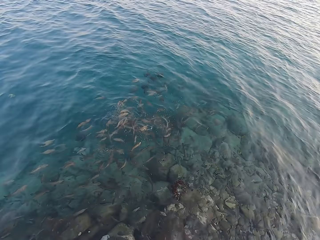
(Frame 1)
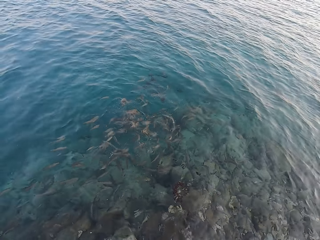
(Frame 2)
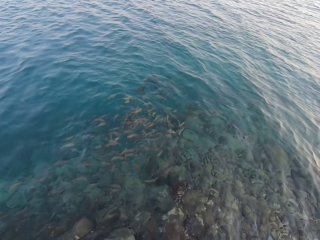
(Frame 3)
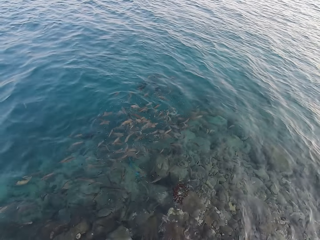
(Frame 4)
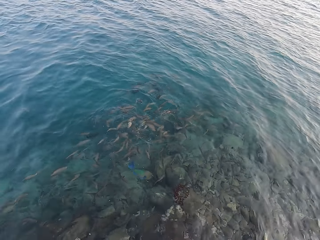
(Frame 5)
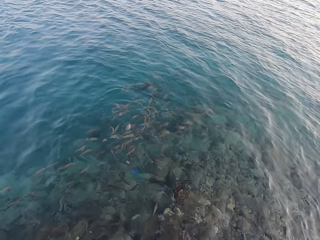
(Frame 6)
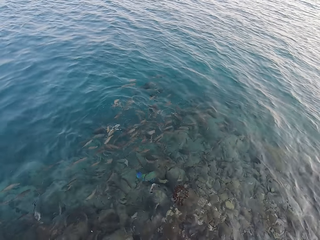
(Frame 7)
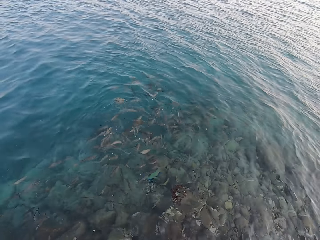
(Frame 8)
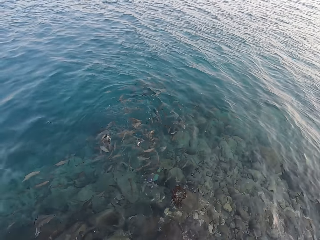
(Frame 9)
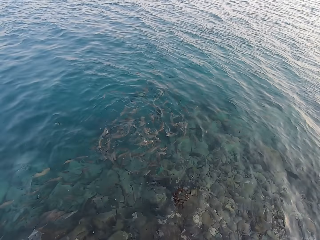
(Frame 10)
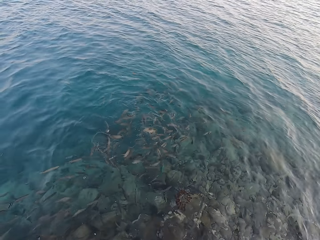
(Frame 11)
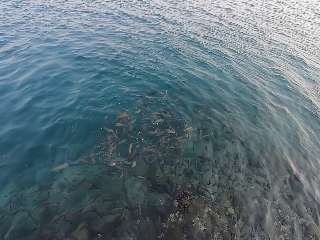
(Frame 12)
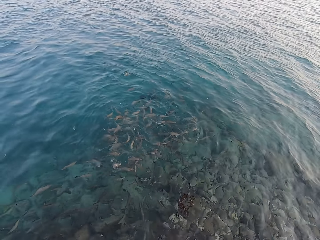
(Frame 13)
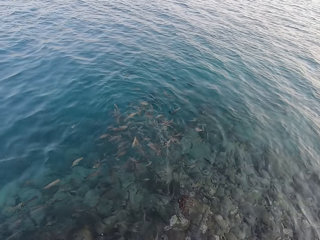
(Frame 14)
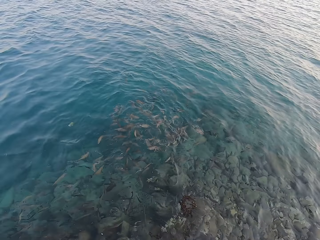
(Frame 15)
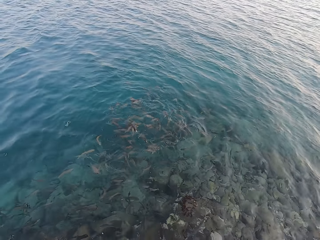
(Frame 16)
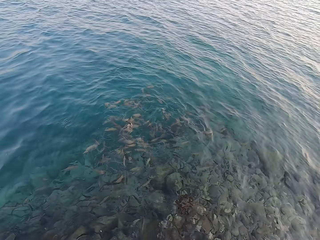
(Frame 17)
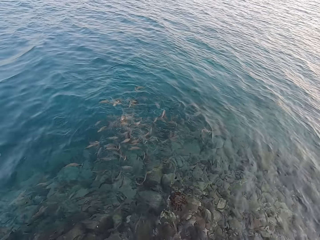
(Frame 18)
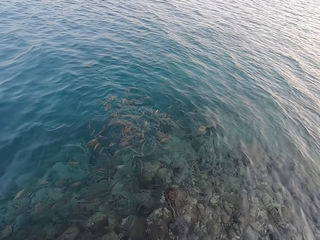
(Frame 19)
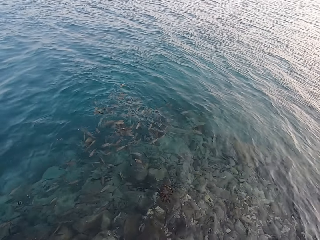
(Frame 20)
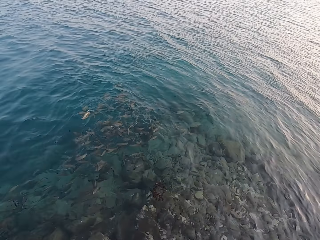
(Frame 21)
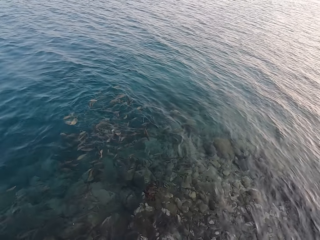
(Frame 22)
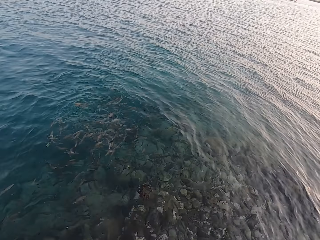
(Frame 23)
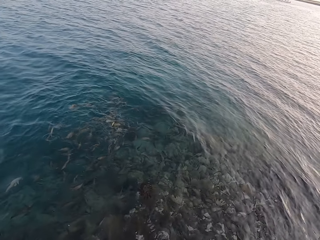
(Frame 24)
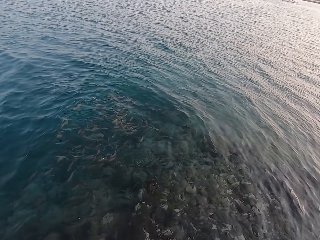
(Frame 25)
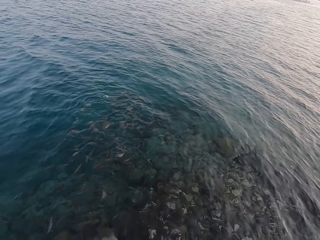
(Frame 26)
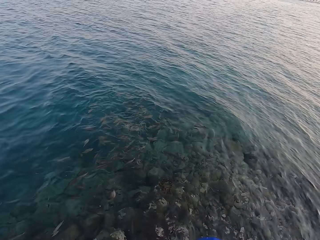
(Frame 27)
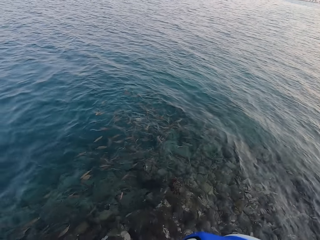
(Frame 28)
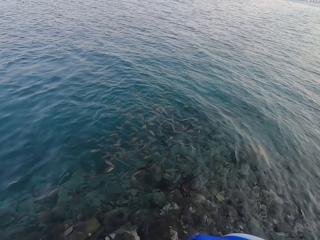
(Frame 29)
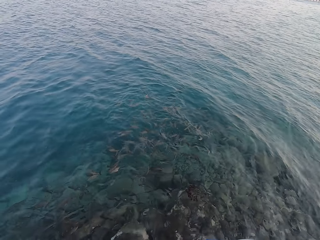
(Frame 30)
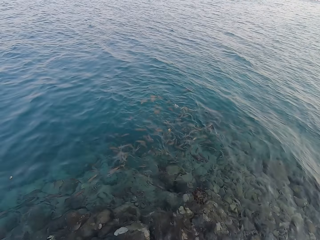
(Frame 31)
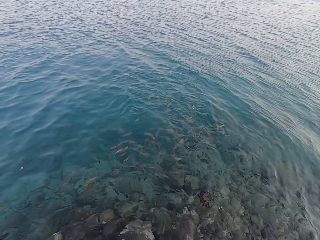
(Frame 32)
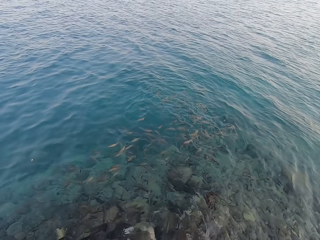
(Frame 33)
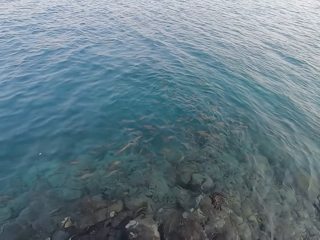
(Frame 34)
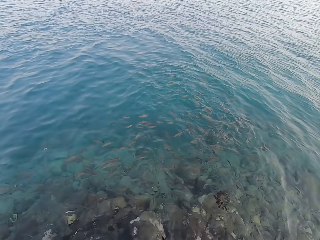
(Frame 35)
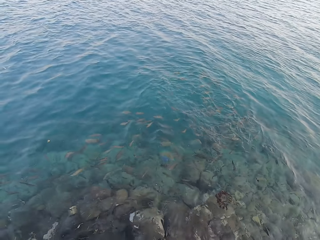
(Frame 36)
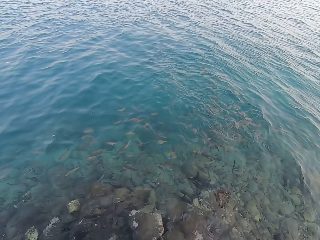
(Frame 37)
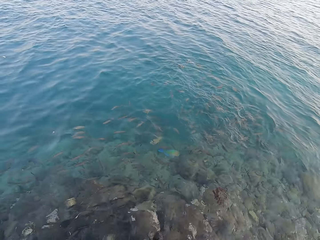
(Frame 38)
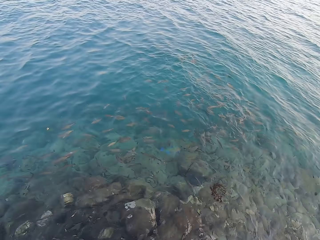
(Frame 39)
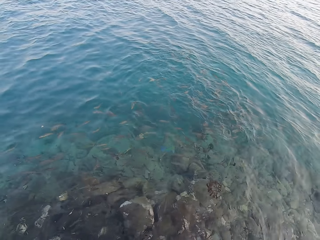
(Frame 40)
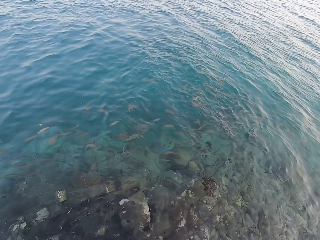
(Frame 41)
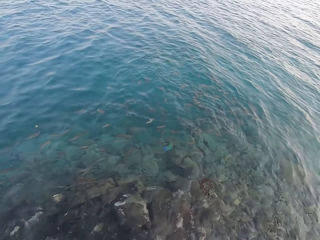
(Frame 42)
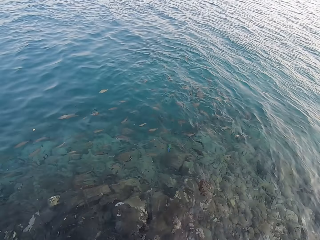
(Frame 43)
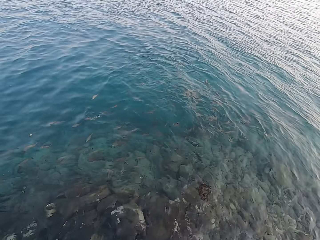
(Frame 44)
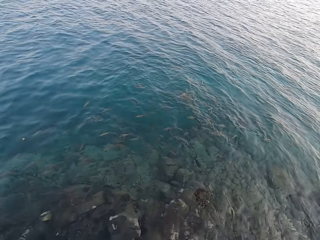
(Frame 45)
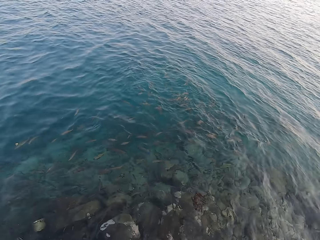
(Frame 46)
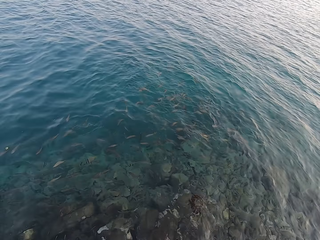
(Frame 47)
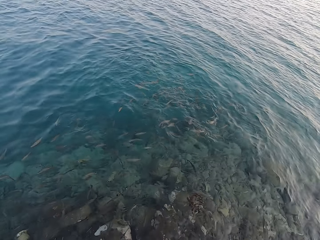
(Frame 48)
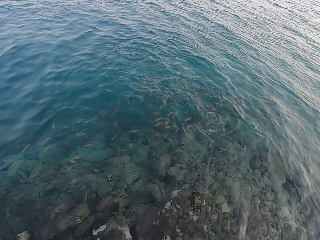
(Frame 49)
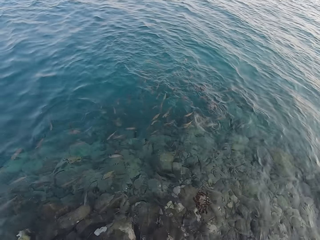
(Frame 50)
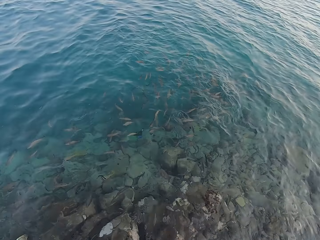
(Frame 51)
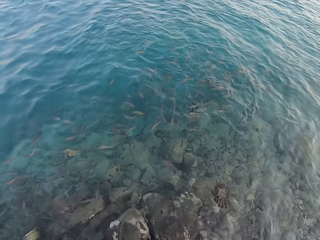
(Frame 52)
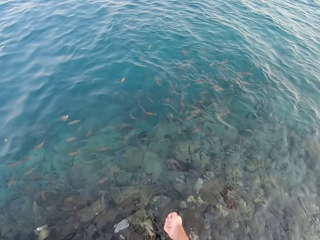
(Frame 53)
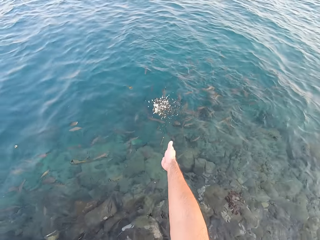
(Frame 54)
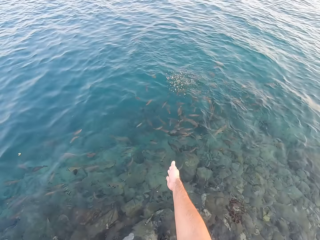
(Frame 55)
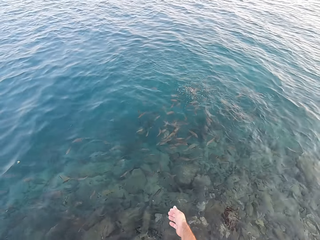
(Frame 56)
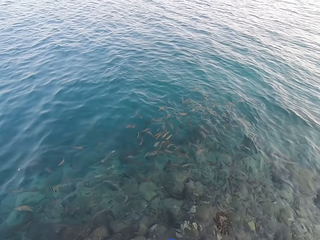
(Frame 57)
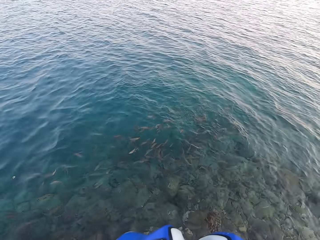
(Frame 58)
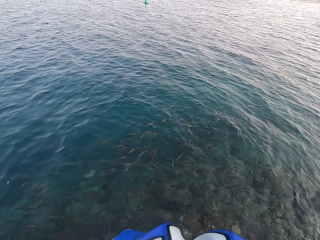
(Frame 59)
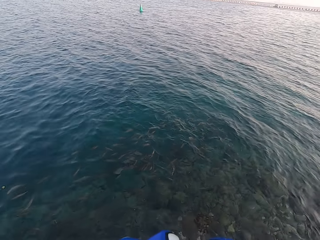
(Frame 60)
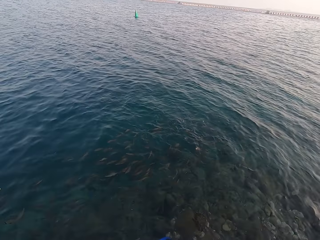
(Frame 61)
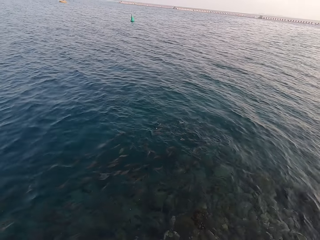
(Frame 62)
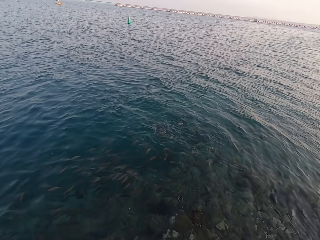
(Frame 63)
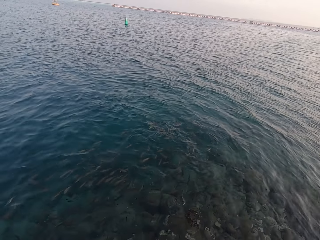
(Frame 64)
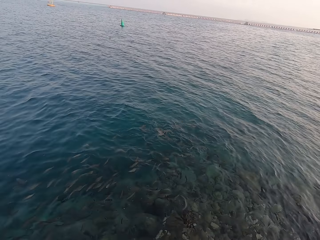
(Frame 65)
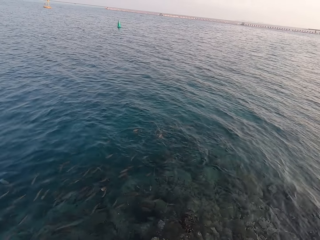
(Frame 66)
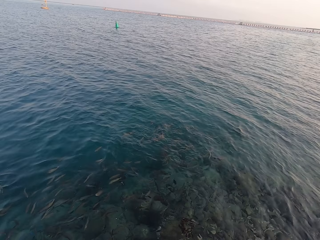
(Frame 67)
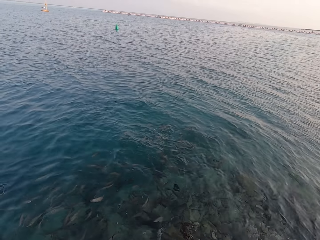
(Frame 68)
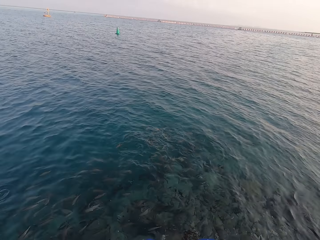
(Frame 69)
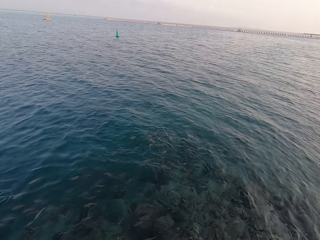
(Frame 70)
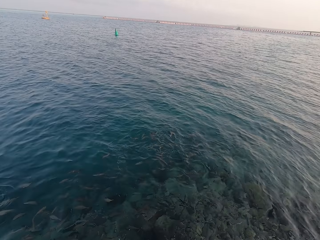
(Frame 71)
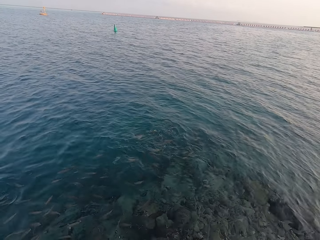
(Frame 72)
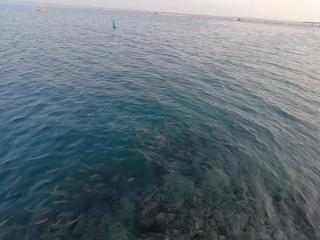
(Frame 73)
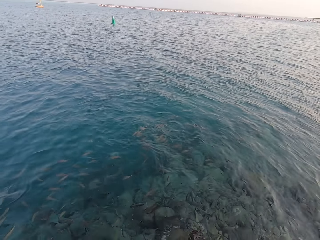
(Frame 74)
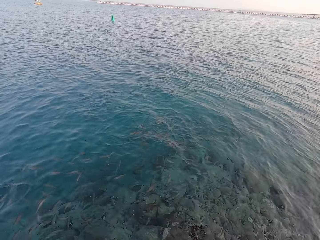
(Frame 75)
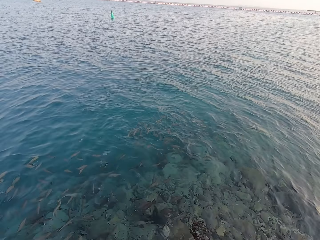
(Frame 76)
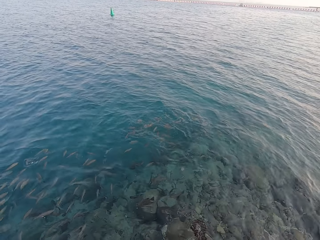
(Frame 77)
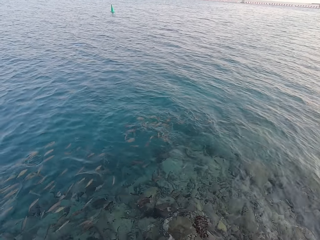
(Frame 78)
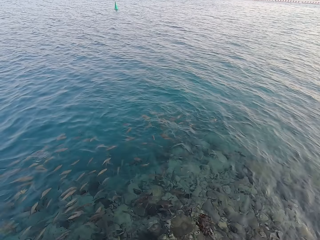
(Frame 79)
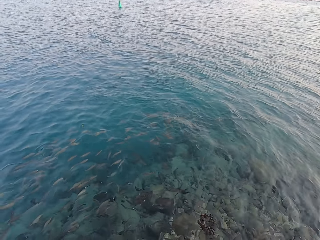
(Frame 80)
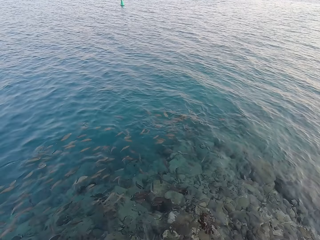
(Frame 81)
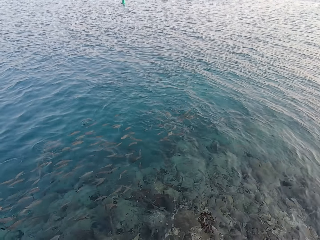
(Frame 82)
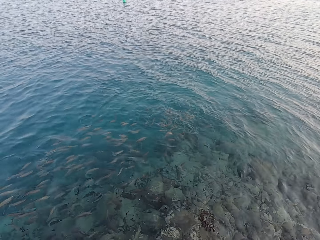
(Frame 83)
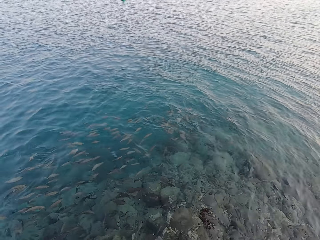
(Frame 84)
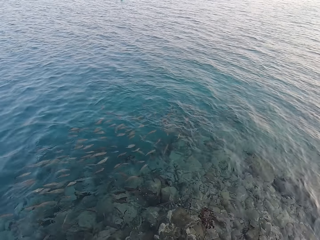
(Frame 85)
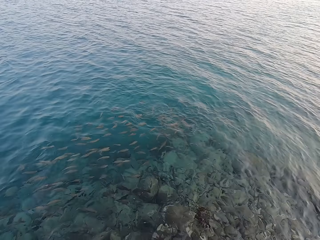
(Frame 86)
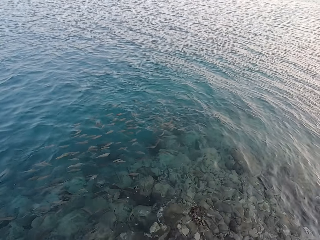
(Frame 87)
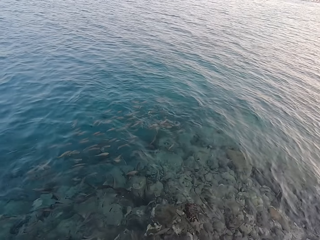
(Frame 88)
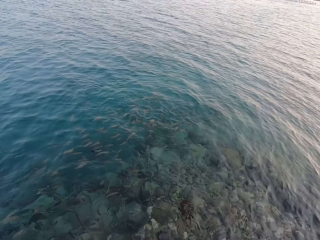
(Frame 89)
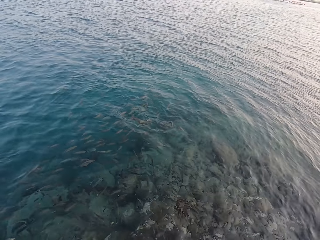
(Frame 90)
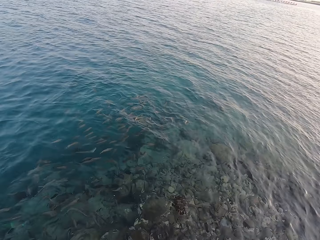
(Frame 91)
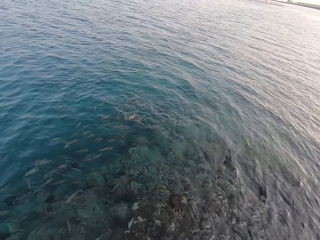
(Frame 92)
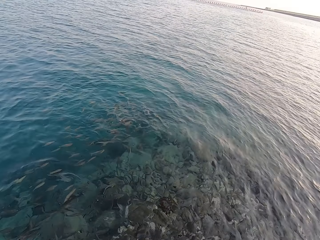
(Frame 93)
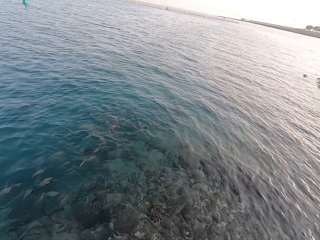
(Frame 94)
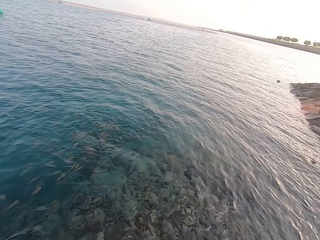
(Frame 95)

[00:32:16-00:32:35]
The camera wearer stares at the fish. They look around. They pour something into the water. They throw fish food in the water. They stare at the fish.

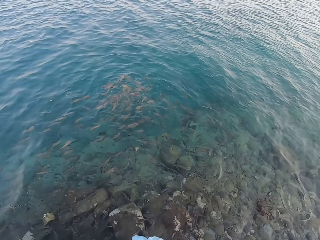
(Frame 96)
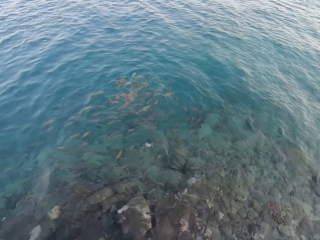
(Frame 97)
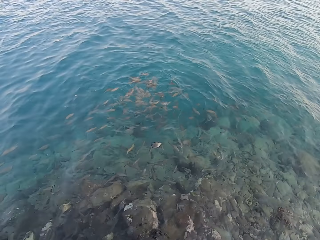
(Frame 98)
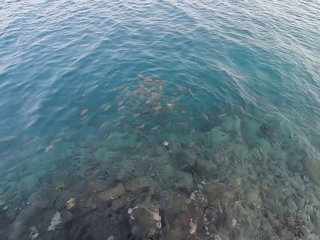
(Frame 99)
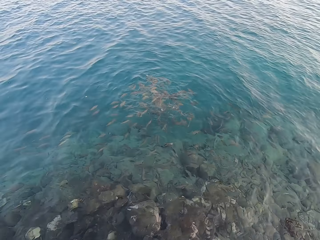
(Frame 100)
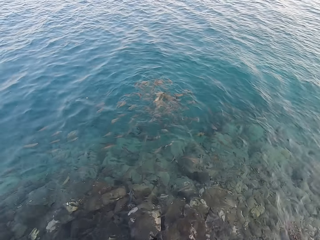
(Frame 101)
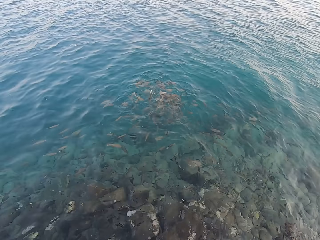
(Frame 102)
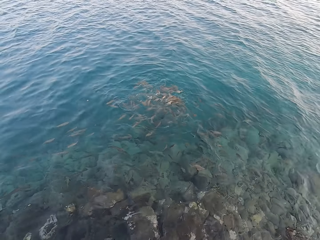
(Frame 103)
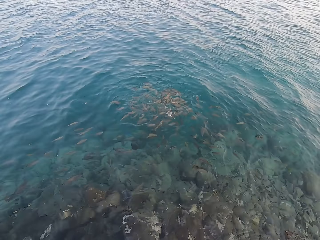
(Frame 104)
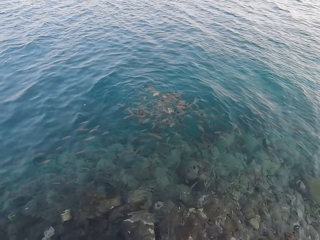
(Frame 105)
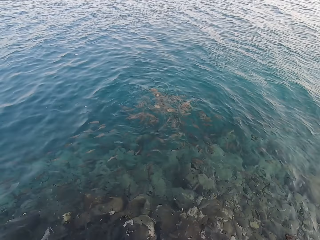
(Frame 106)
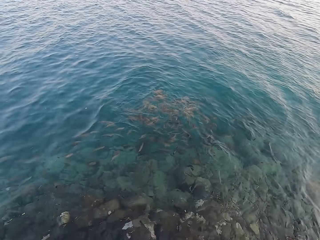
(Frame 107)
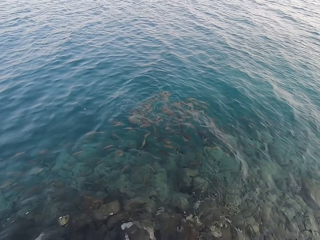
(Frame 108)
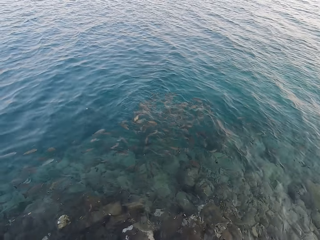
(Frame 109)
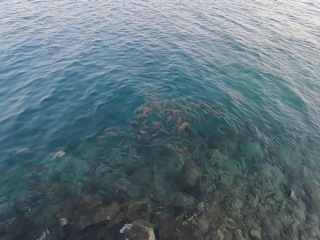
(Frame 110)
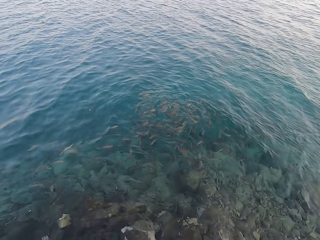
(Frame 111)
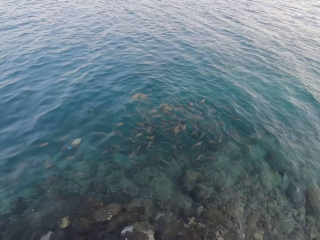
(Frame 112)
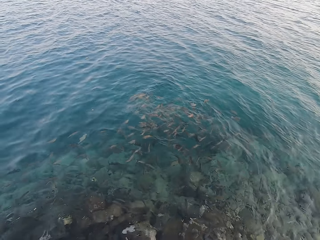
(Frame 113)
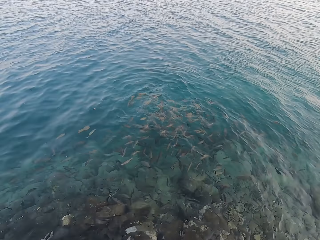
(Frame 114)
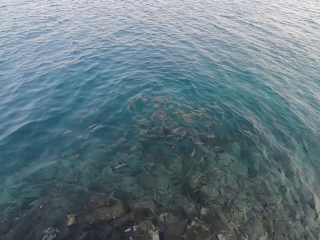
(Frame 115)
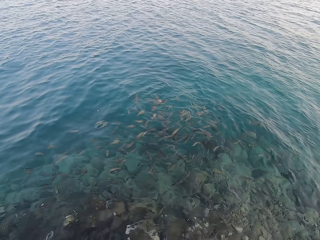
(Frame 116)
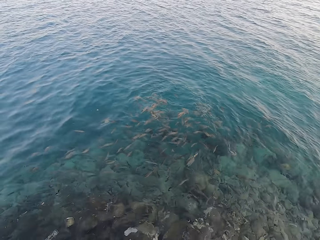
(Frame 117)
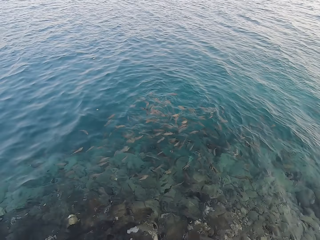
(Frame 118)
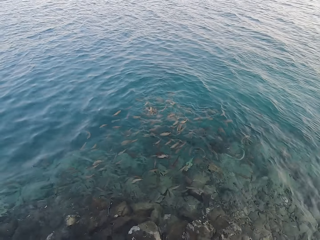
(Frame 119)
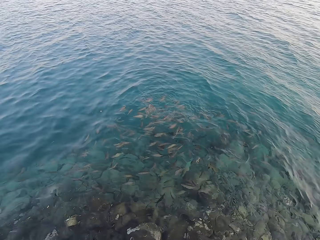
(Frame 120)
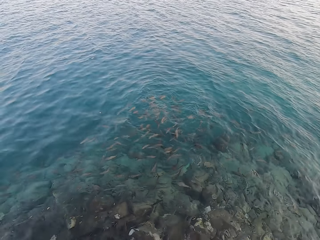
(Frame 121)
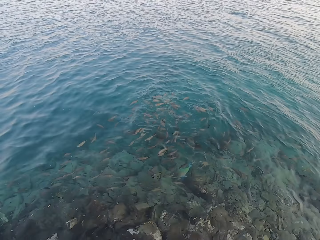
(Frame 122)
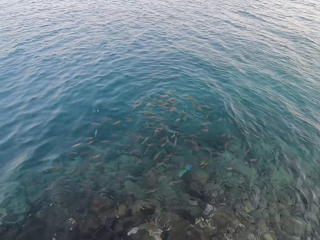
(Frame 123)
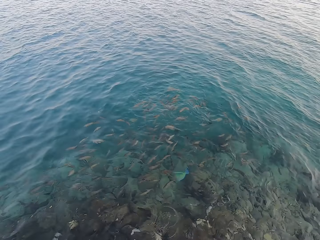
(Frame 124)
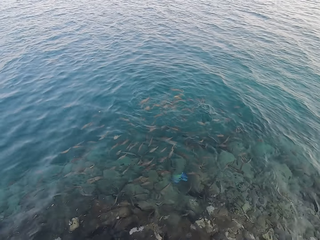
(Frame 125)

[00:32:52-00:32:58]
The camera wearer looks around.
